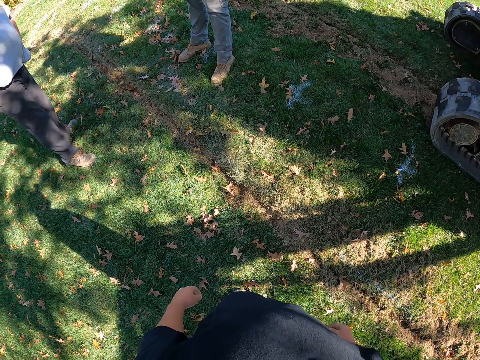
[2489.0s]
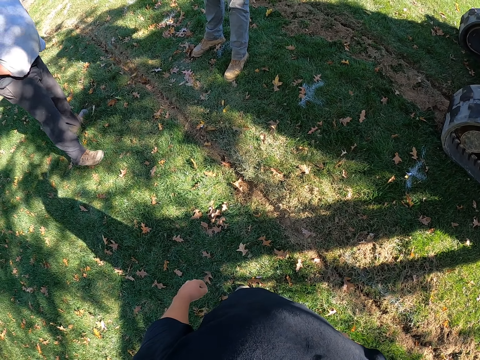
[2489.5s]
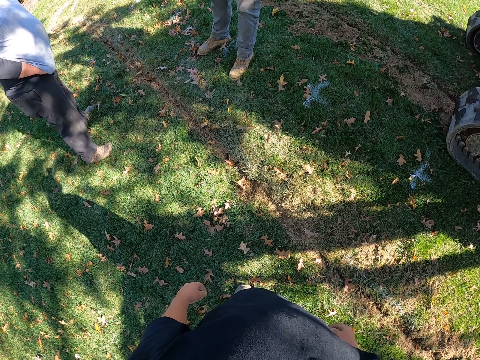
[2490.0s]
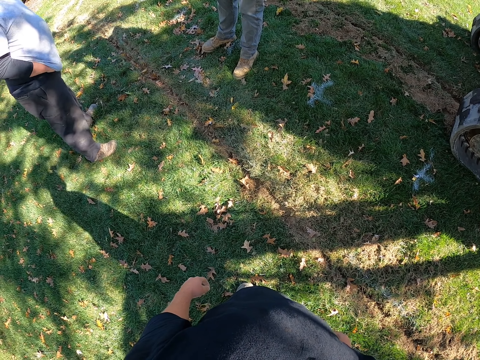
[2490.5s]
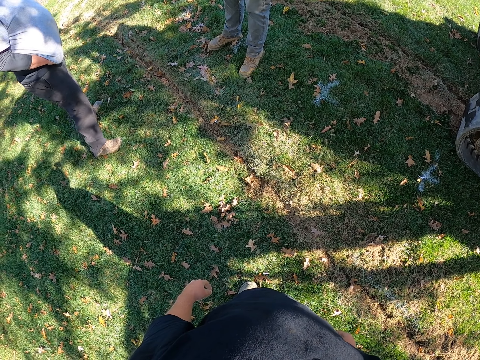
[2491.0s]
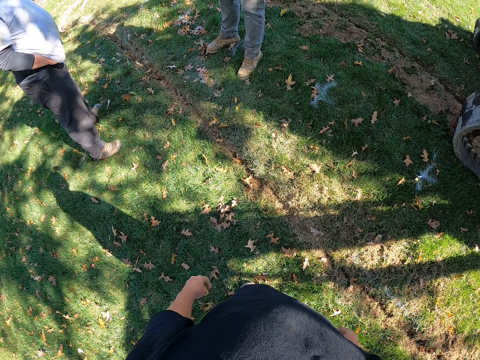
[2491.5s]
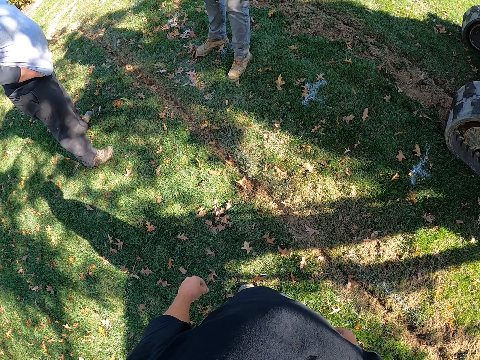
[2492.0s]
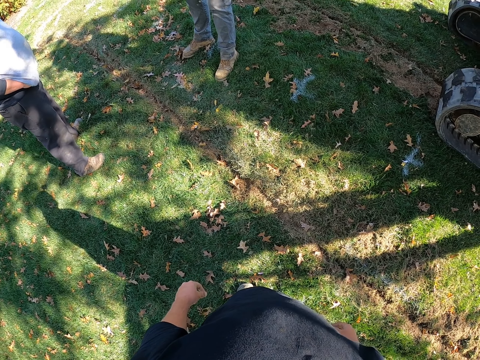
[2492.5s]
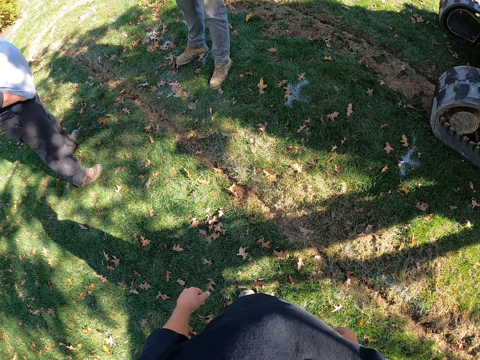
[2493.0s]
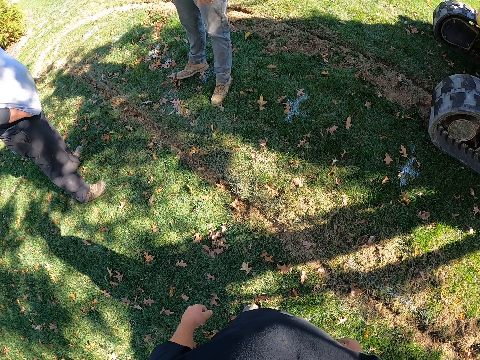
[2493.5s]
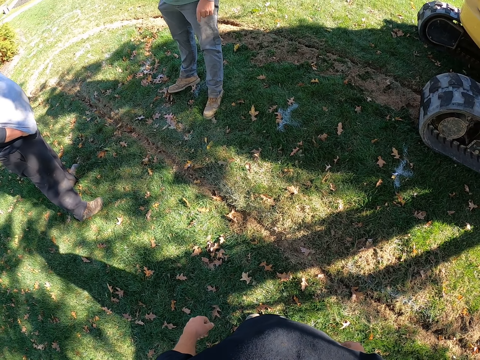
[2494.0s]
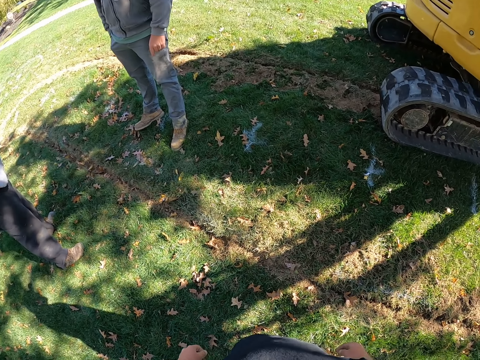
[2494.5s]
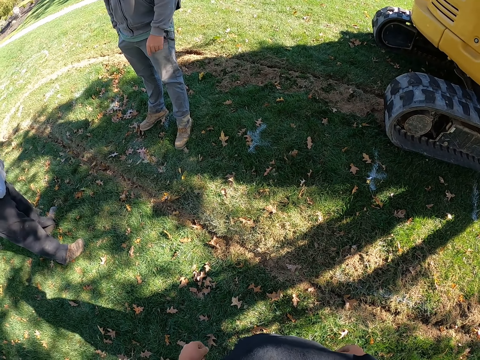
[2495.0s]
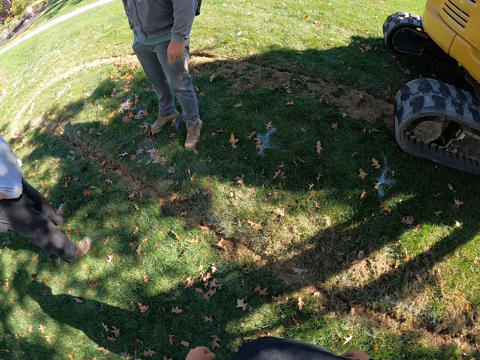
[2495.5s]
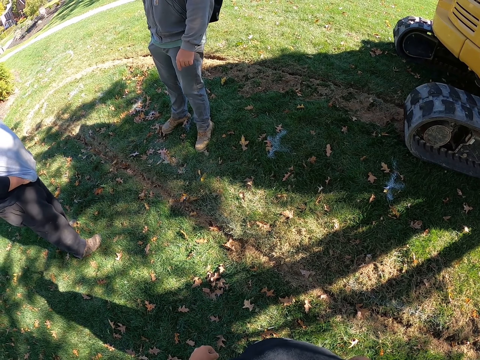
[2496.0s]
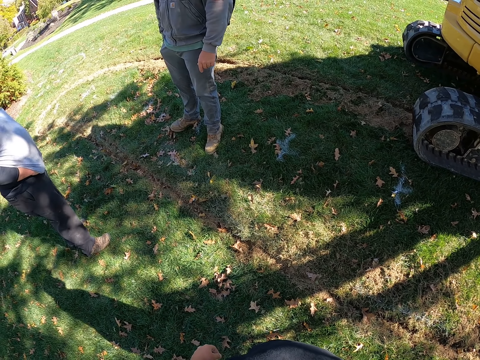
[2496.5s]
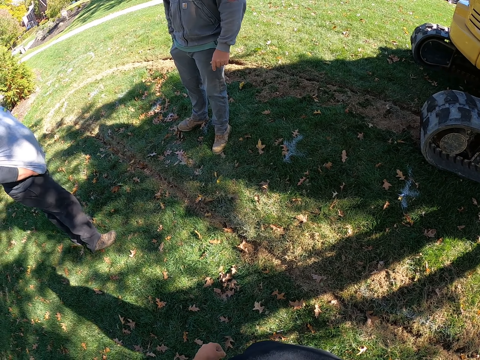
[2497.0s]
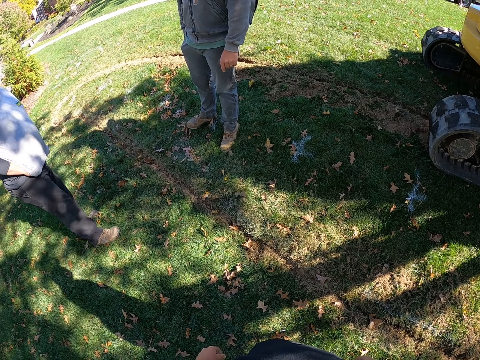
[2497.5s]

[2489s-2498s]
A man stretches the t-shirt with both hands. Another man sways the left hand. The other man adjusts himself.

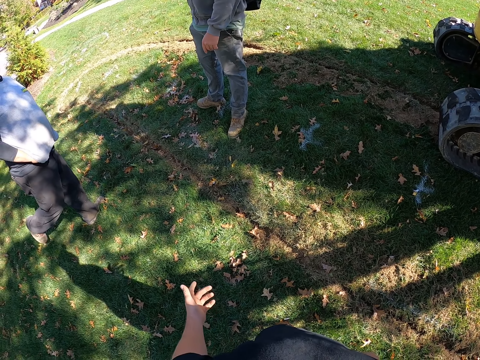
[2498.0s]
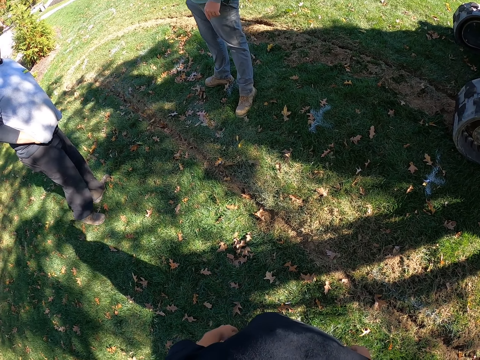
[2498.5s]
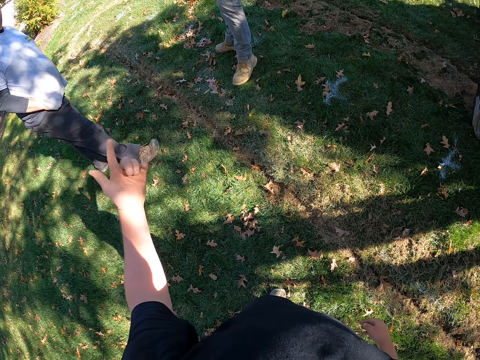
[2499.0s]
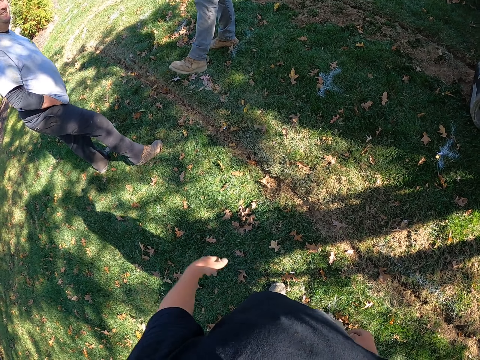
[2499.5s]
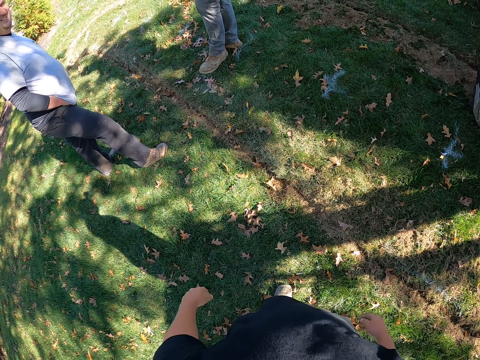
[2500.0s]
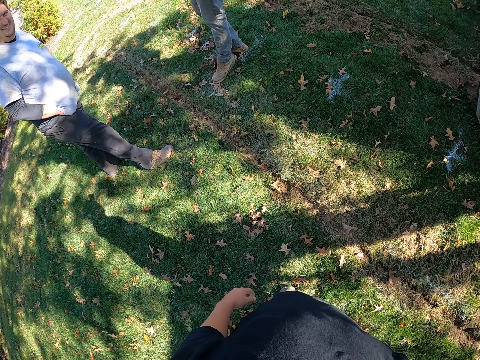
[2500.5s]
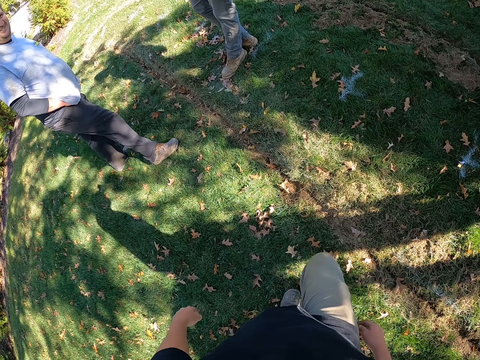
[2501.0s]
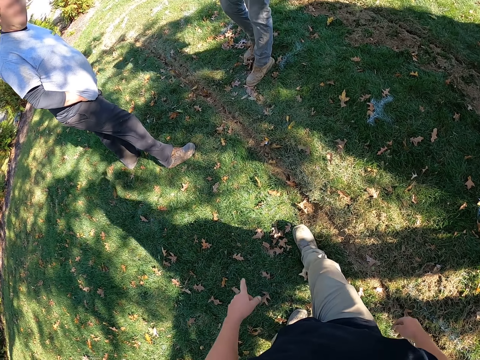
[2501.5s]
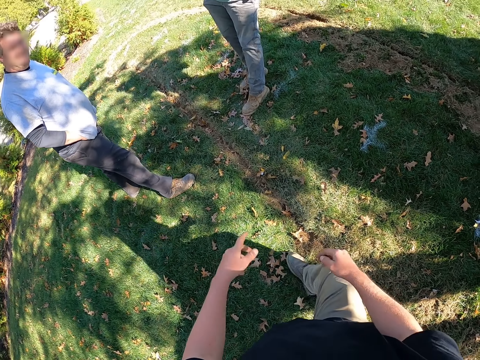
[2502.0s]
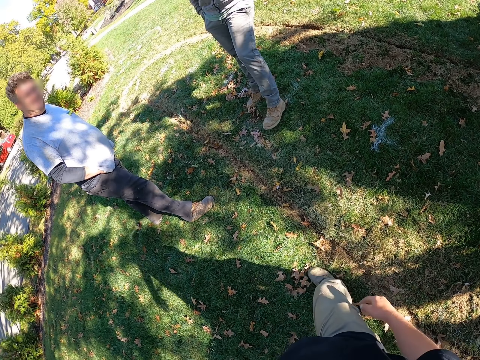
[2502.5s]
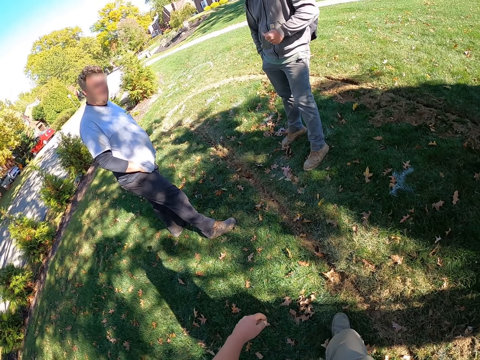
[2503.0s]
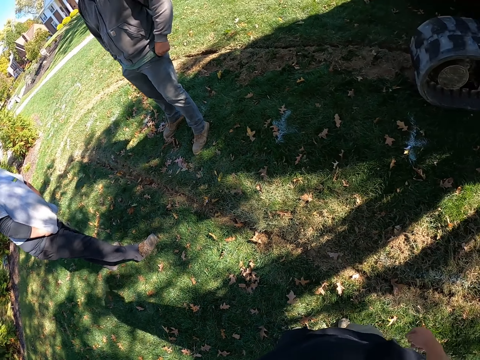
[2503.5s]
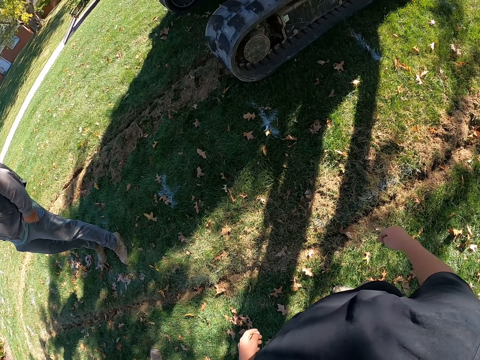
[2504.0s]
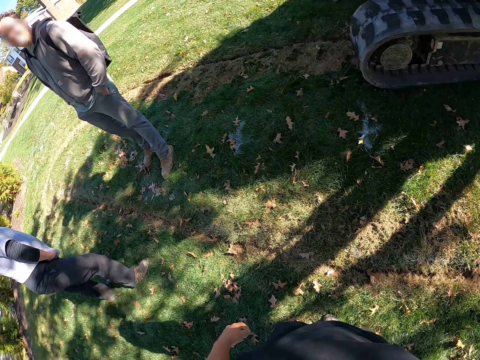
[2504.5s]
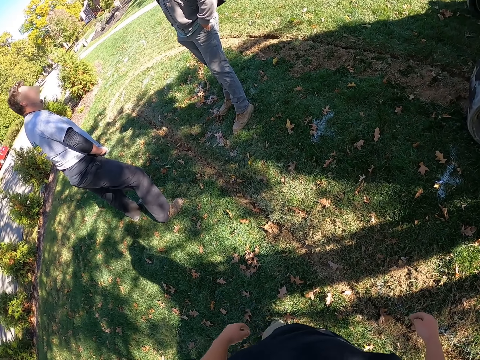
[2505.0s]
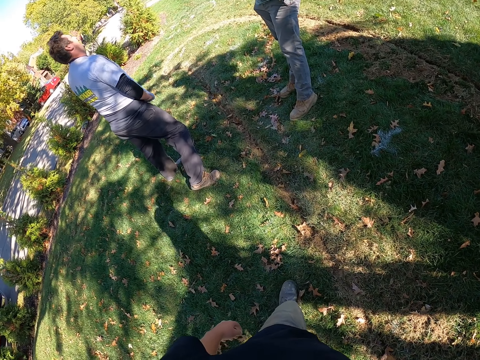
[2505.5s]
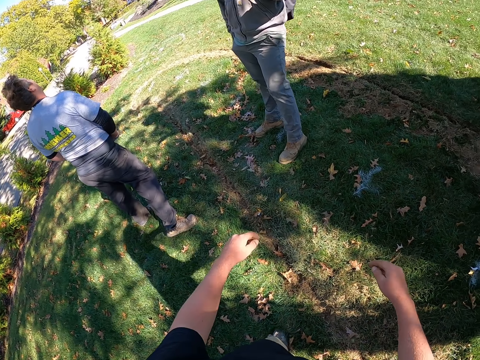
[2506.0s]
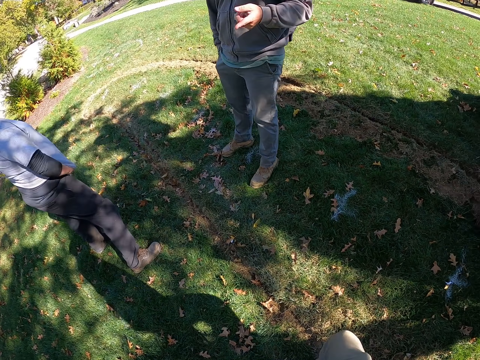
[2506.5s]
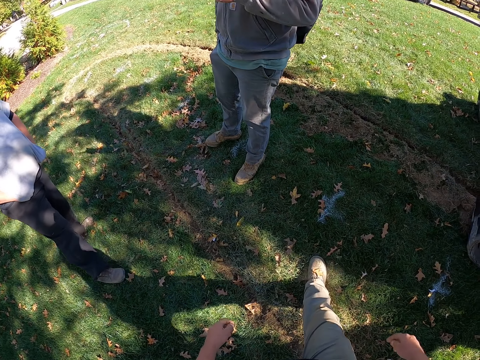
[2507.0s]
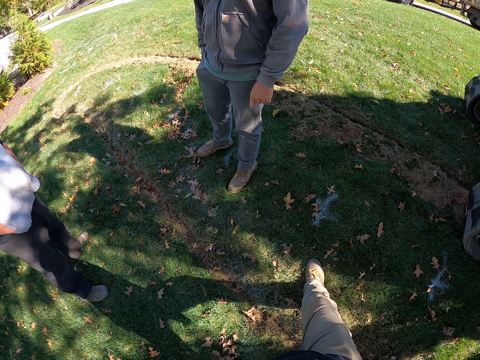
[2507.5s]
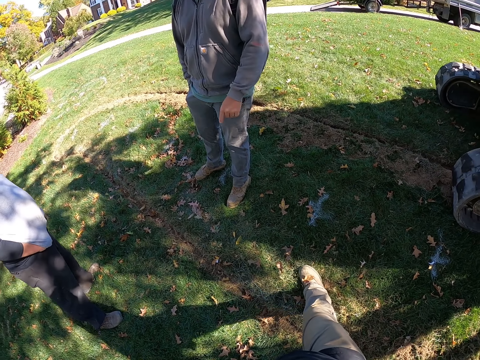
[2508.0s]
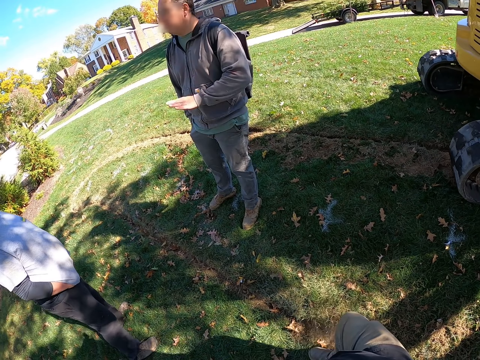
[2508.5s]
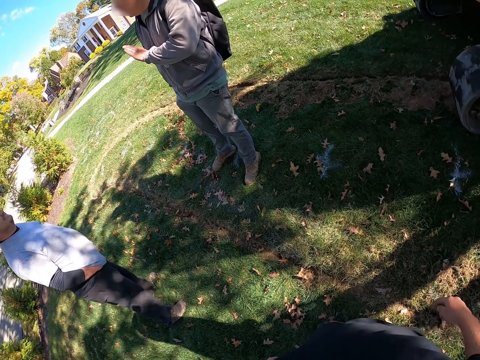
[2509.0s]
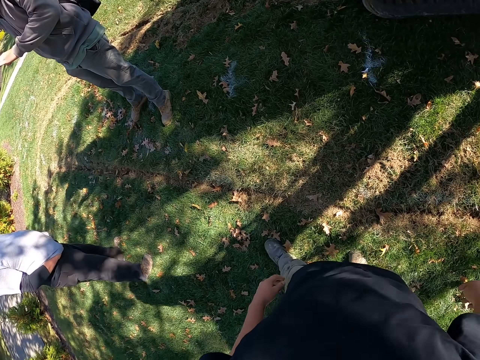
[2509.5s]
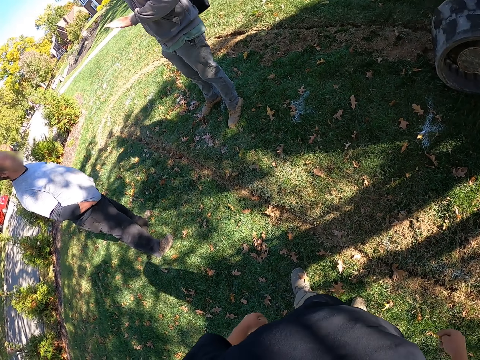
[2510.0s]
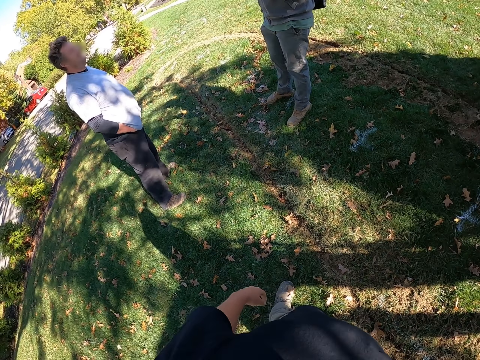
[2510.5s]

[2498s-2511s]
The camera wearer does a hand gesture. A man adjusts his leg and moves the right leg. The camera wearer does a hand gesture. Another man adjusts himself. The camera wearer moves the left hand. He adjusts his leg, does a hand gesture, and moves forward. The other man adjusts himself and adjusts his hand. The camera wearer looks around the open area and stands upright. The first man adjusts himself. The camera wearer swings his hands. The other man does a hand gesture. The first man adjusts himself. The camera wearer adjusts his leg and moves forward. The other man does a hand gesture. The camera wearer looks around the open area. The other man lifts the left hand.
